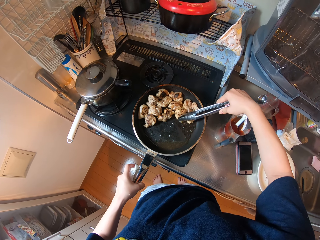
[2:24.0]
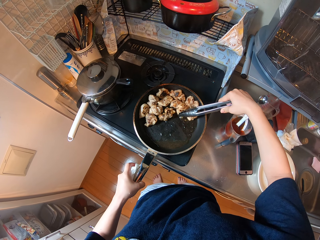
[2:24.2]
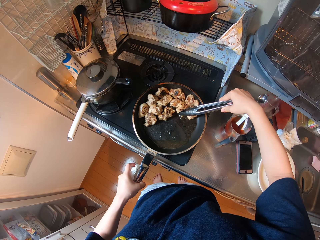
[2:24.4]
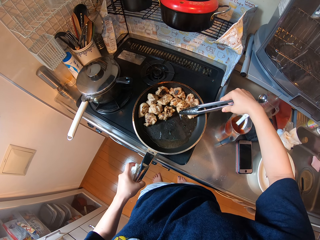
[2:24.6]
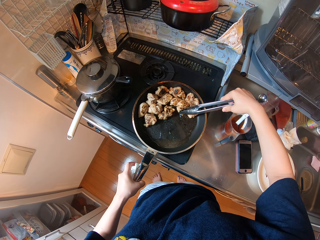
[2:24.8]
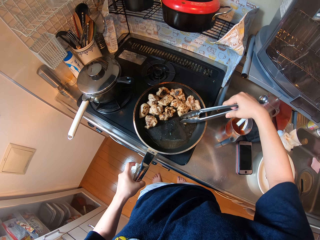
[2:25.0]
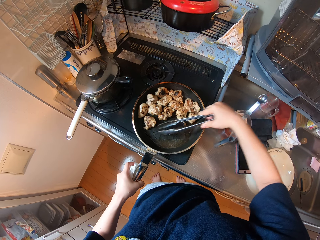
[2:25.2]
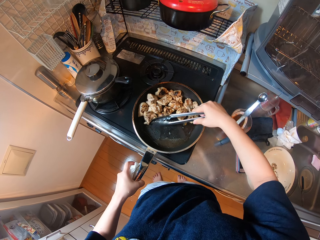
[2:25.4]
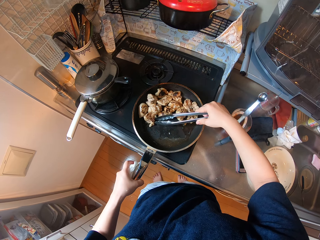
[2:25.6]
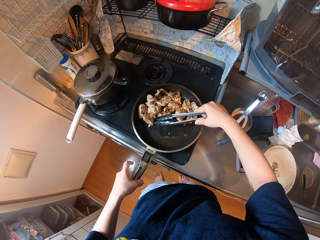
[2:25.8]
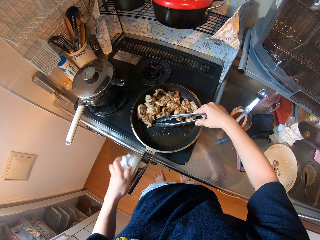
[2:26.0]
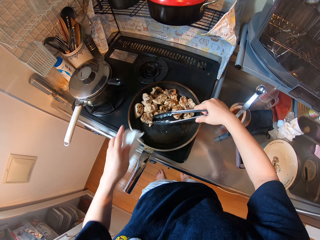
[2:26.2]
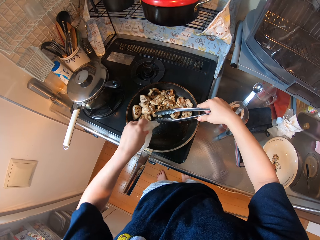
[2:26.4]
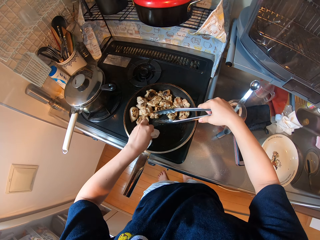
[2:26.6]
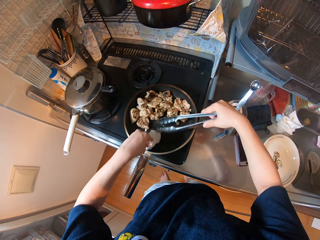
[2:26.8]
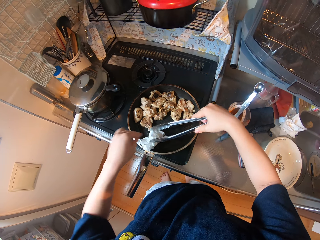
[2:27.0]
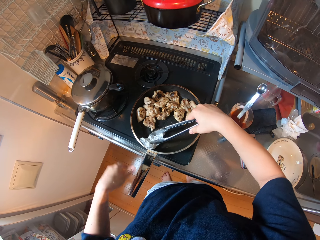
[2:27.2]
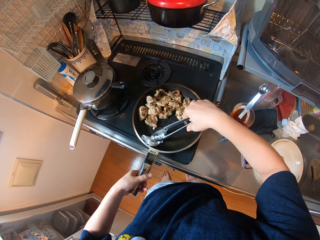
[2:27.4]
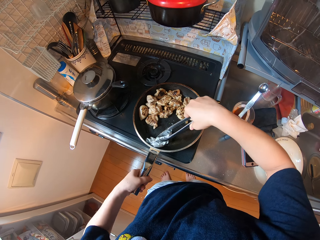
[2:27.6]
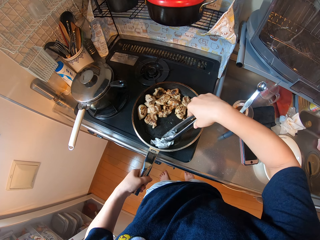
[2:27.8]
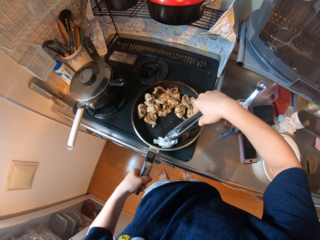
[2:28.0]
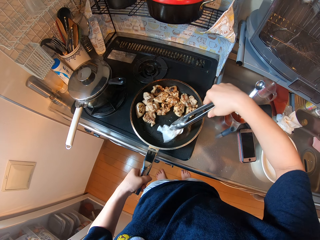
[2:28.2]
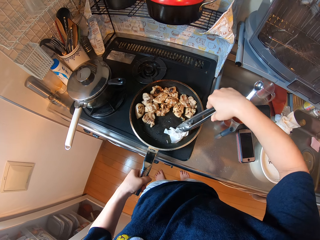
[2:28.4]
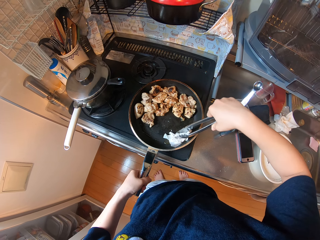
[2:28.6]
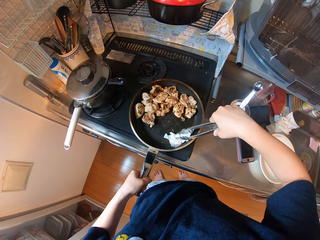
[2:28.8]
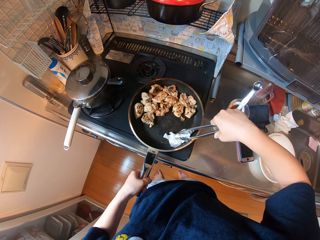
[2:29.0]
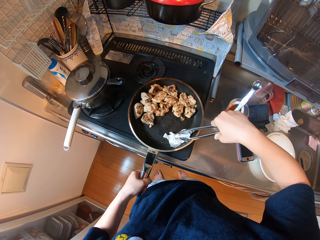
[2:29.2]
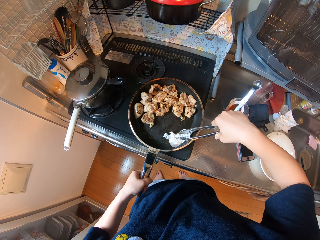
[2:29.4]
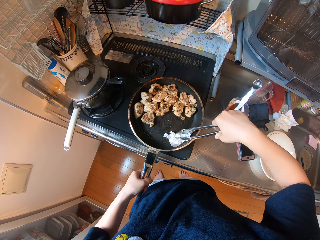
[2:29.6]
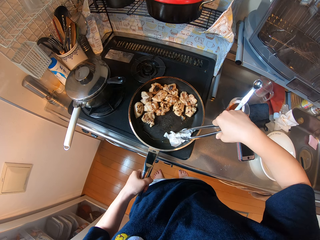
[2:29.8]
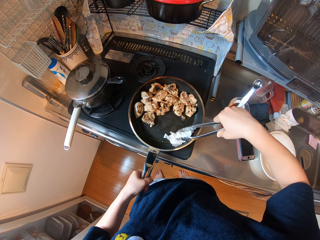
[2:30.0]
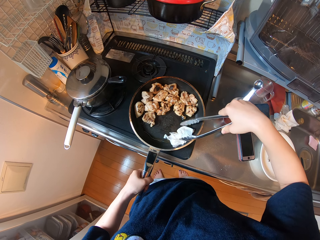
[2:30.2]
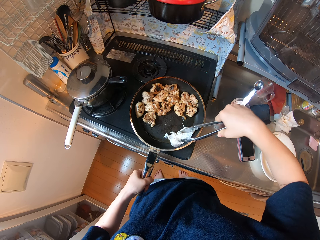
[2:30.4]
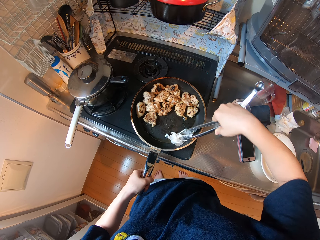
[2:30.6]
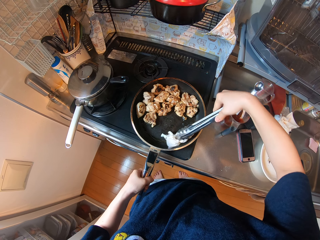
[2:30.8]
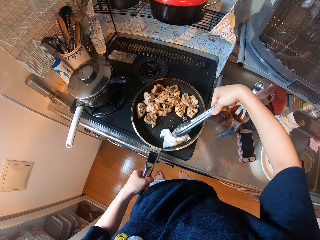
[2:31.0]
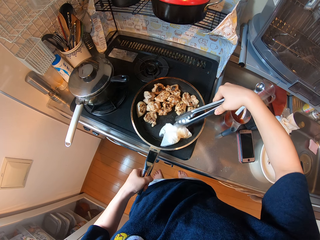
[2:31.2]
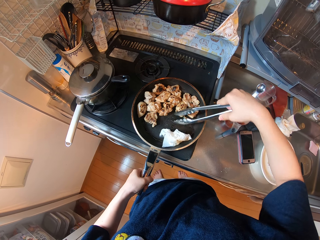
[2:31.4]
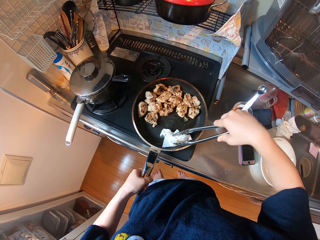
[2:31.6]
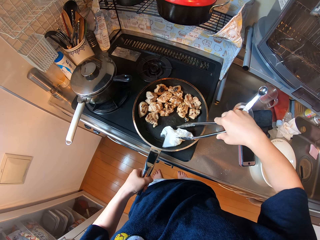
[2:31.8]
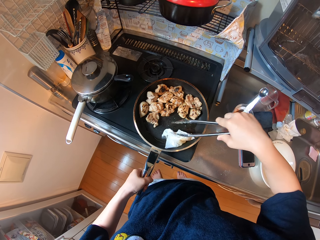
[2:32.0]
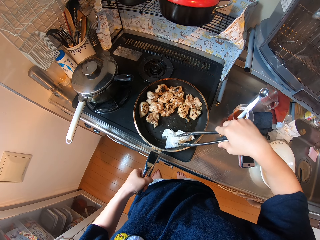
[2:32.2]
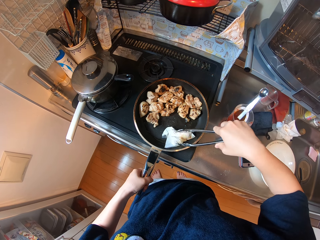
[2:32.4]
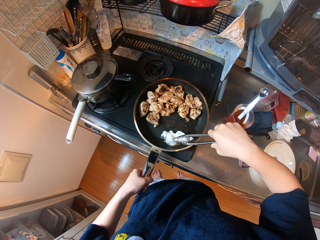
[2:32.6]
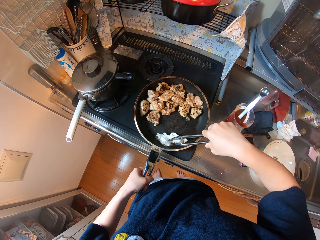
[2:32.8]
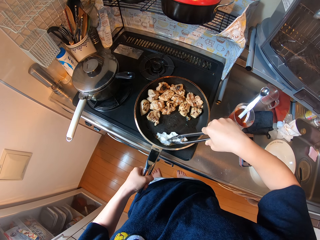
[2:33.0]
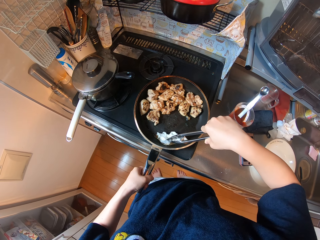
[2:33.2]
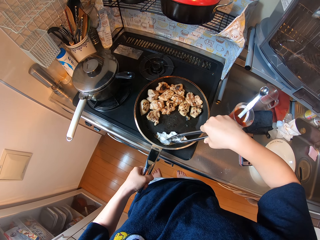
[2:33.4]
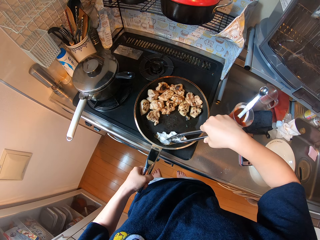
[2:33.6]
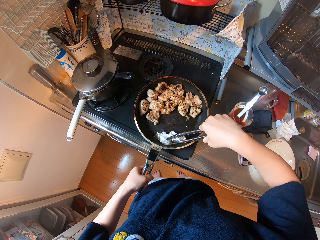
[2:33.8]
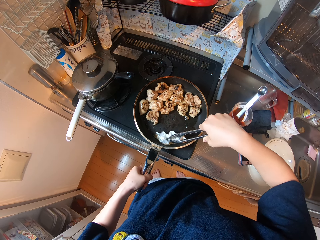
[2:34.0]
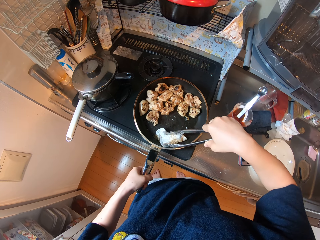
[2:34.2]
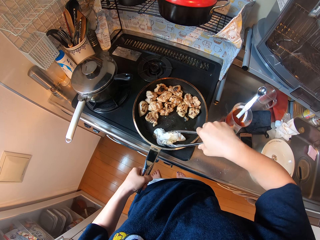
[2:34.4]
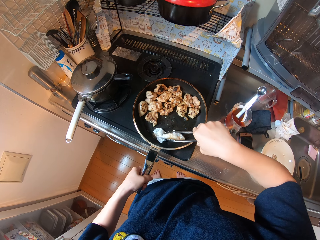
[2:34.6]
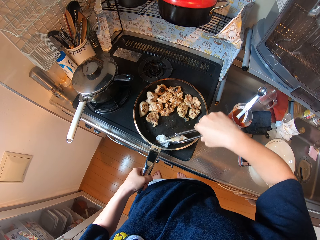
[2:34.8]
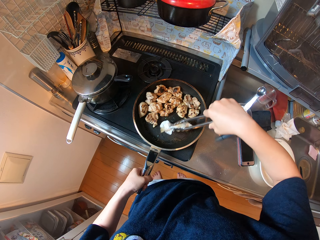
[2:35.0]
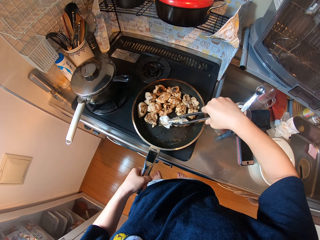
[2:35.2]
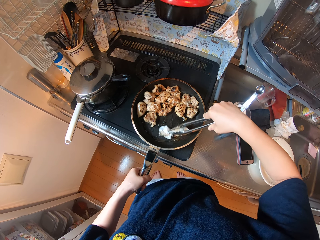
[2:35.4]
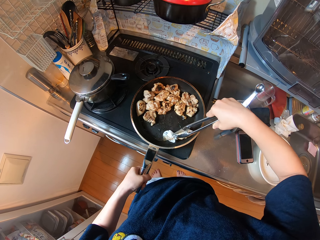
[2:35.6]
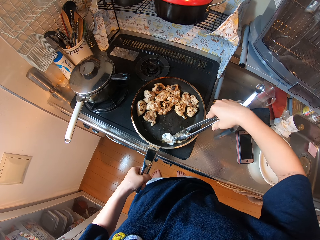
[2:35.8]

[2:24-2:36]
The camera wearer puts the kitchen paper in the frying pan. They remove oil from the pan with the kitchen paper and the tongs.

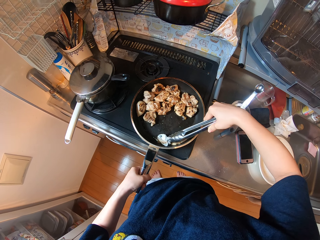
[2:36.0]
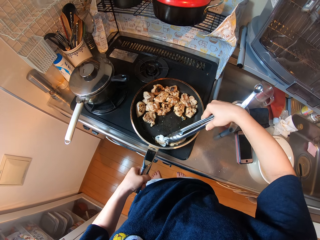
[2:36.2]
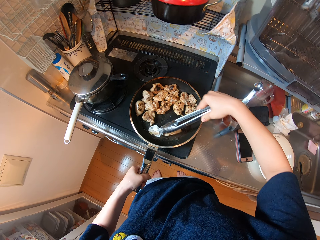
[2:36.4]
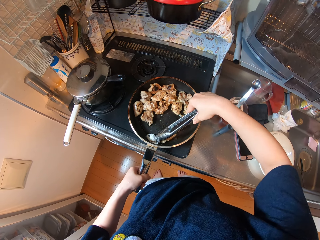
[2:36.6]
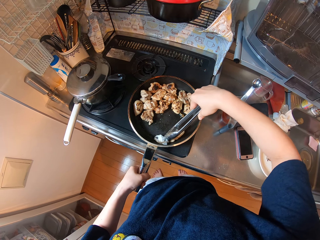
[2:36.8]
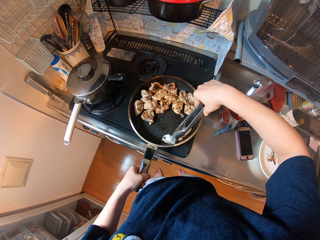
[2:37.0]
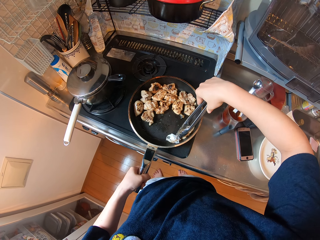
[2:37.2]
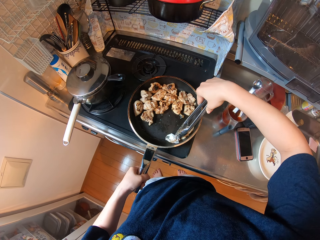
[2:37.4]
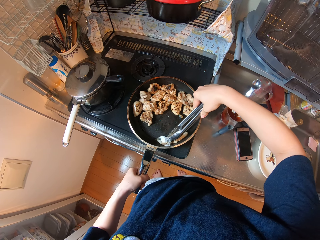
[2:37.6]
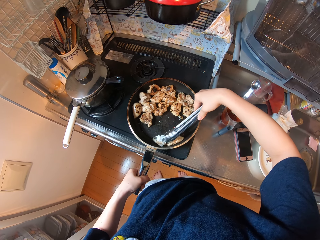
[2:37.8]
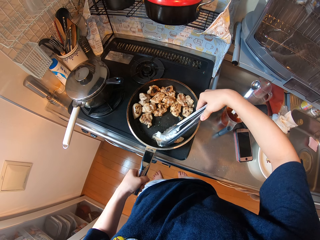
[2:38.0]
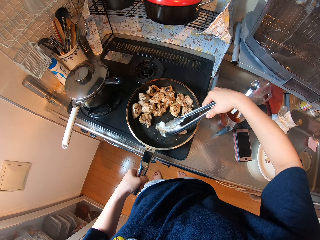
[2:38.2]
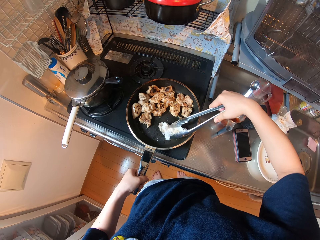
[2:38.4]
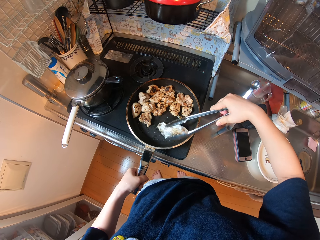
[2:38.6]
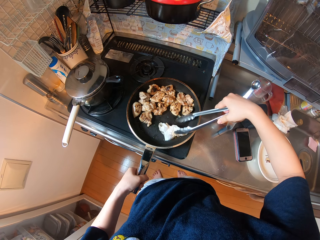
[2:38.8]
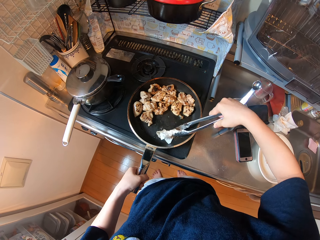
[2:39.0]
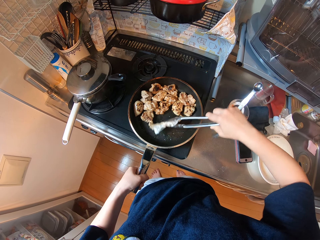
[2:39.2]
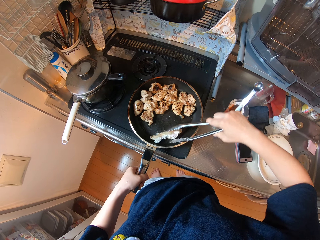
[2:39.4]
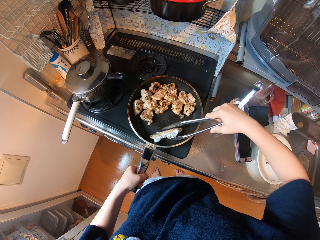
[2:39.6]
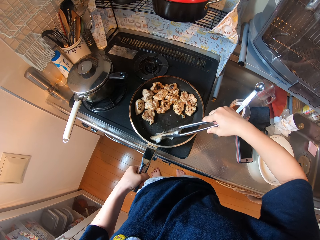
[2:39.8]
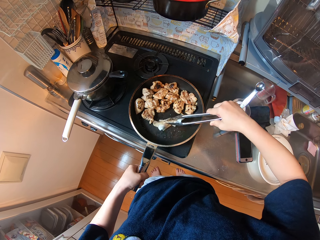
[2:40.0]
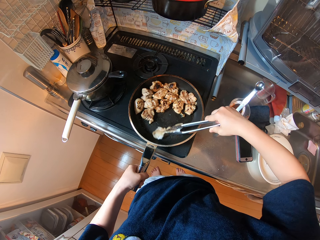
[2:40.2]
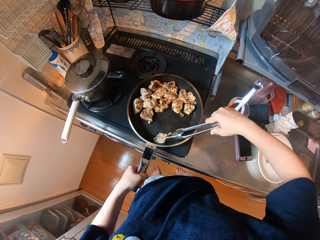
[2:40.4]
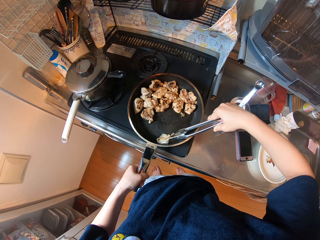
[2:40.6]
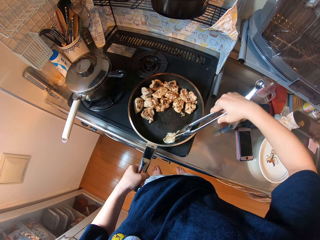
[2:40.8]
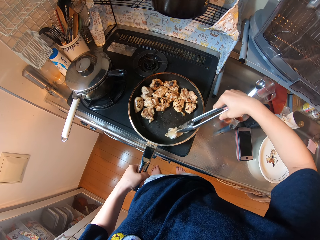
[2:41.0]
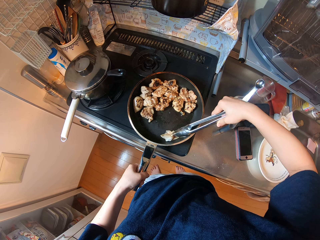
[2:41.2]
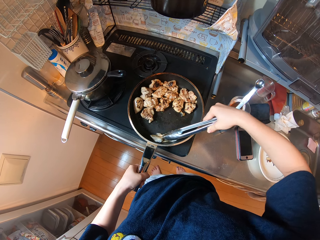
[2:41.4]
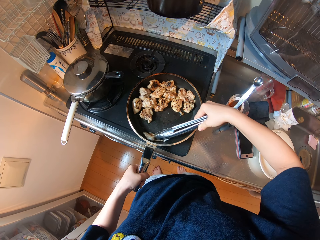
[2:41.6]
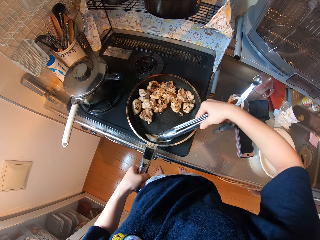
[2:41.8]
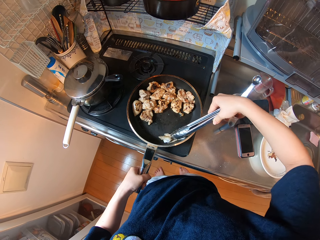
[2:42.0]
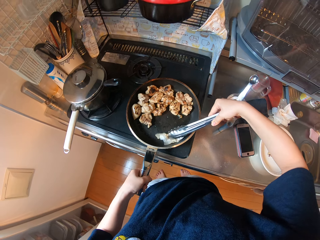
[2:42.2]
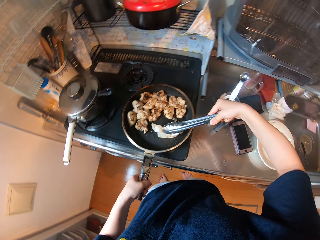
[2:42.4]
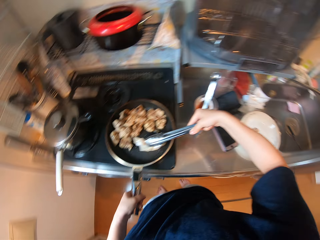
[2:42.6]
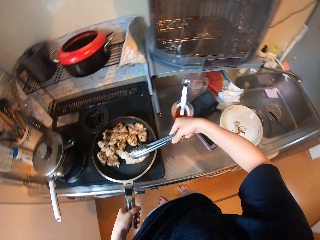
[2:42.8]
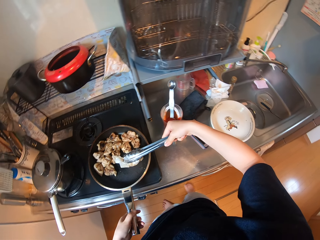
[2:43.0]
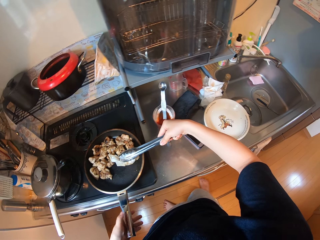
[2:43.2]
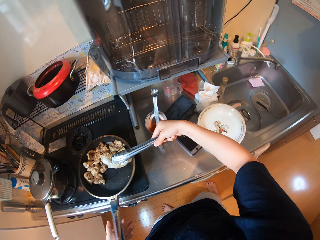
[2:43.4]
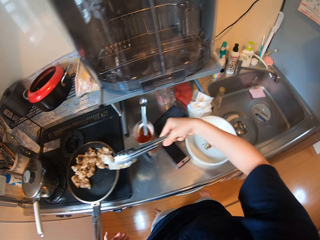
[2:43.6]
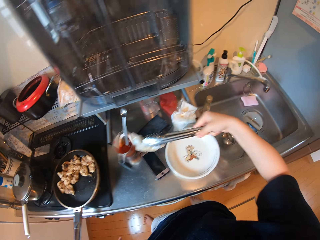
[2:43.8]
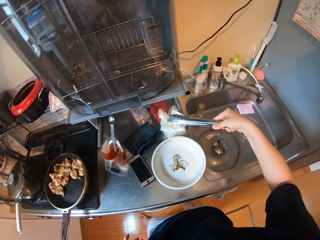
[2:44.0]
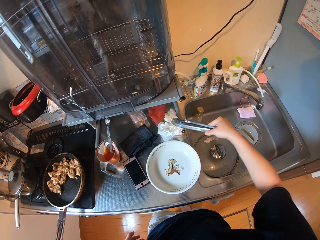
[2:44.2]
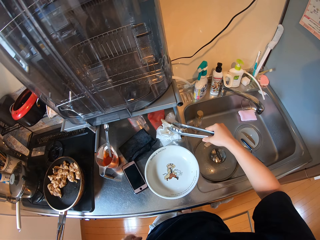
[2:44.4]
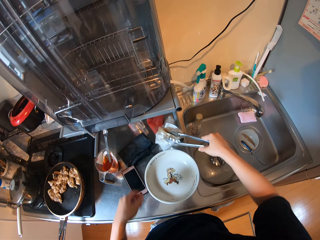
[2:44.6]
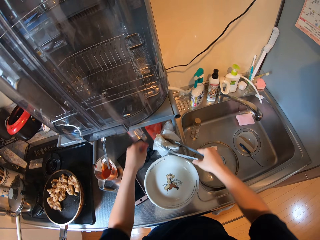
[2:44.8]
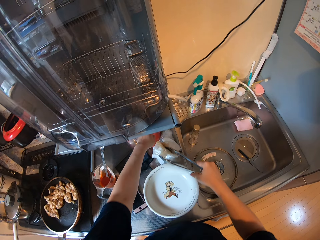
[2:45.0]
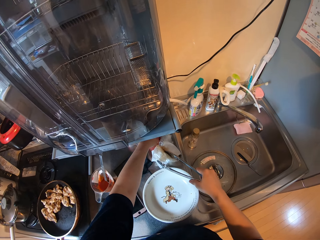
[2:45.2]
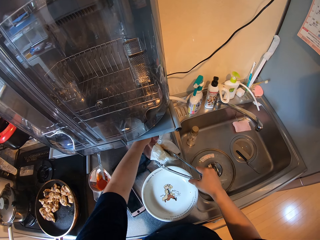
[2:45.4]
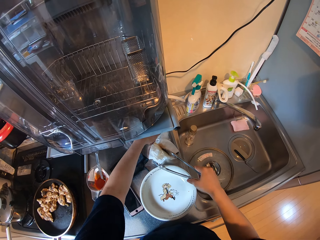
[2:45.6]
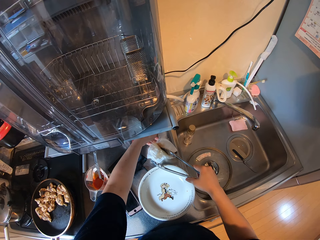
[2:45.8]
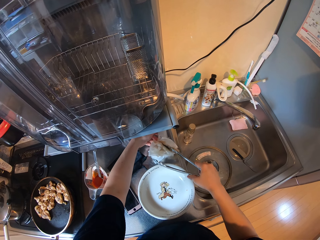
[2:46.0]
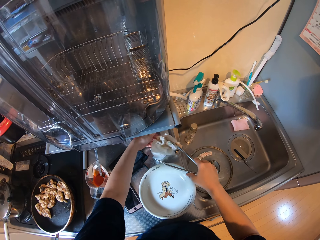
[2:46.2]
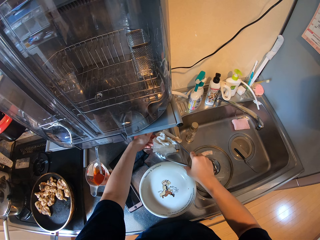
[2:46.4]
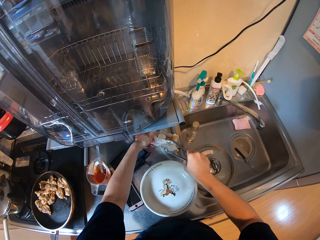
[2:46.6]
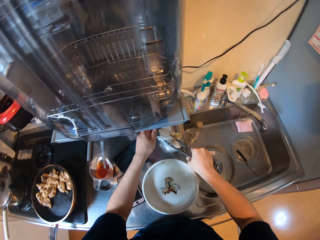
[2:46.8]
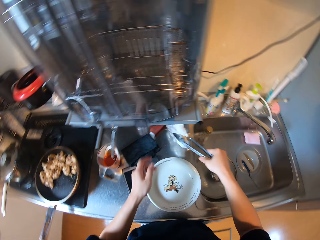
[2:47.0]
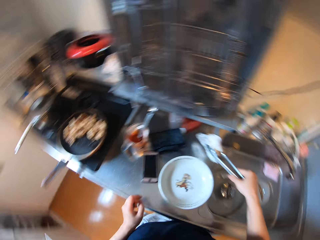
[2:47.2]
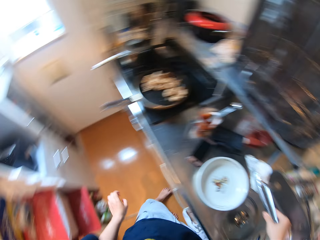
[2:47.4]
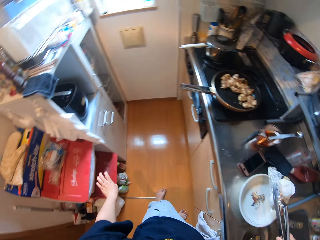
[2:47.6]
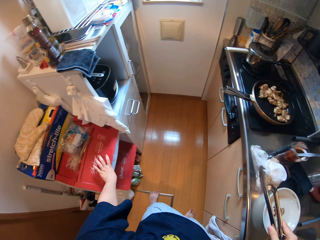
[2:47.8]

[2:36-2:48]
The camera wearer takes out the kitchen paper with the tongs. They drop the kitchen paper on the kitchen countertop. They touch the kitchen paper. They pick the kitchen paper with the tongs from the kitchen countertop.
